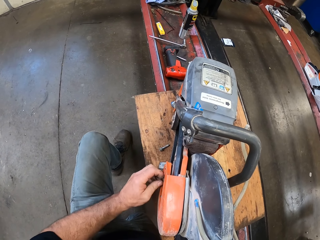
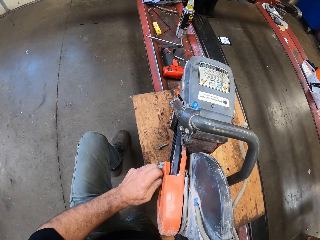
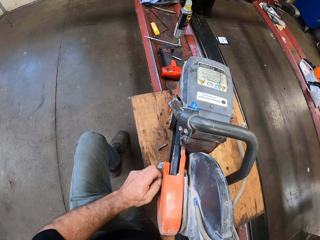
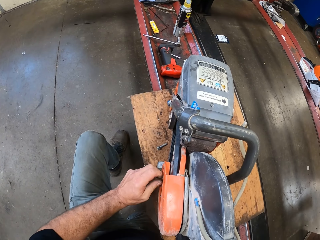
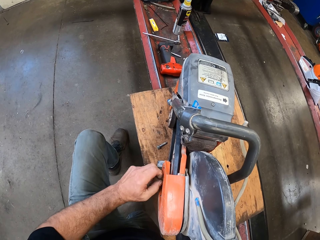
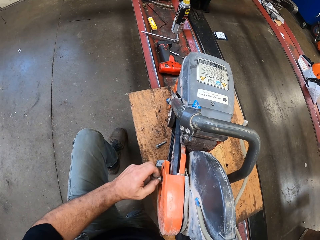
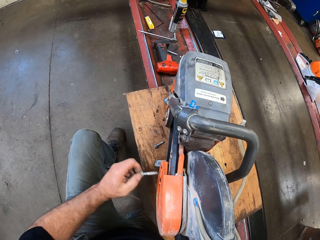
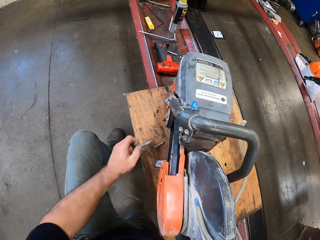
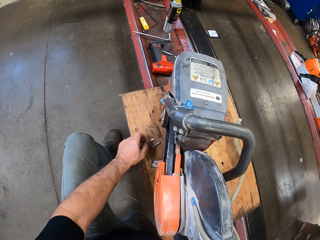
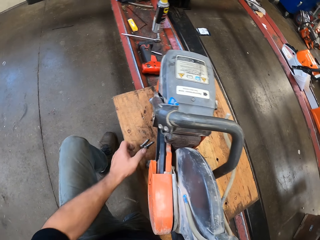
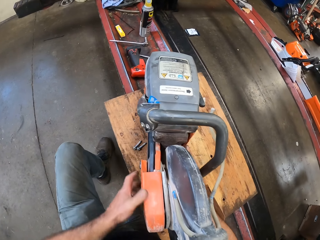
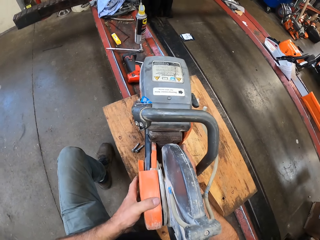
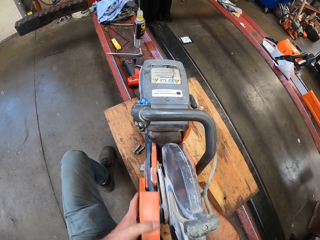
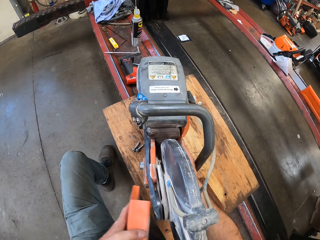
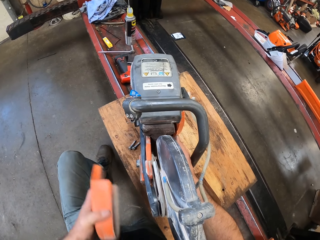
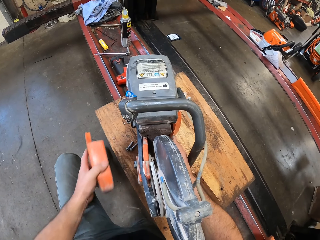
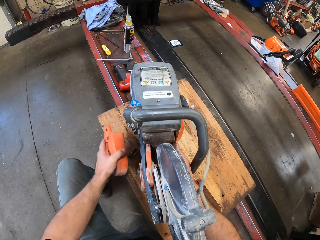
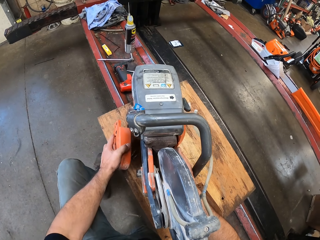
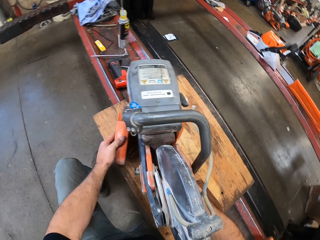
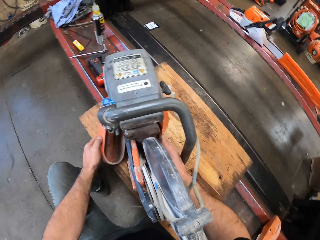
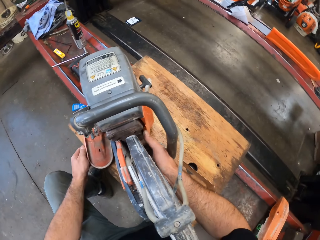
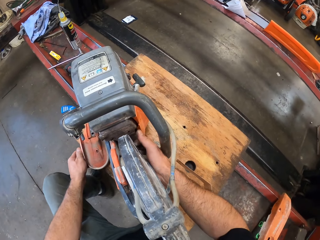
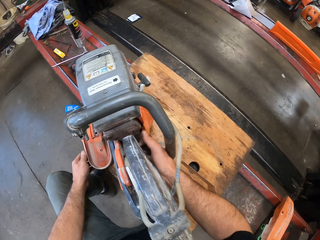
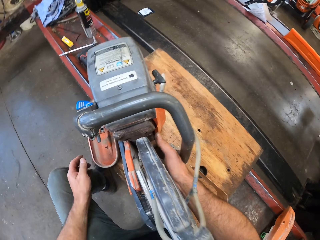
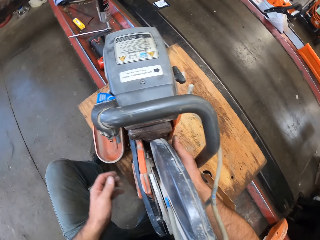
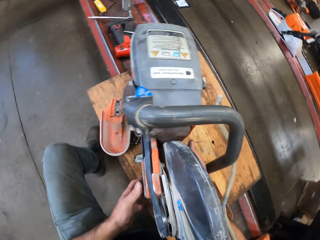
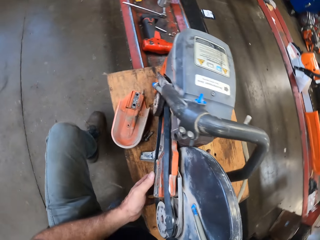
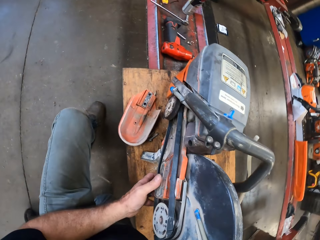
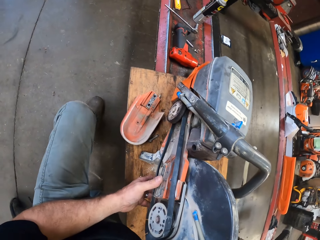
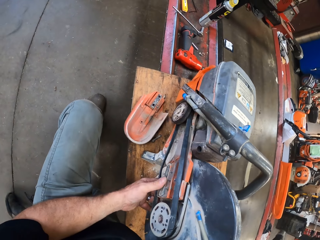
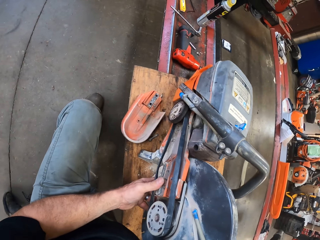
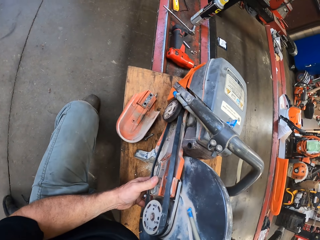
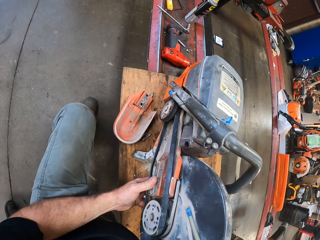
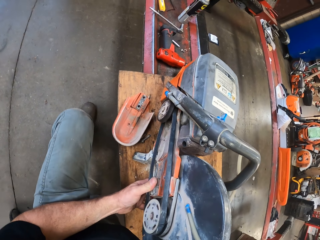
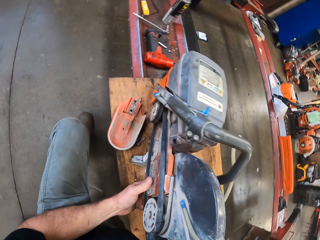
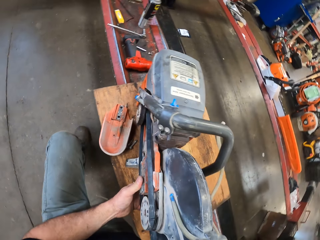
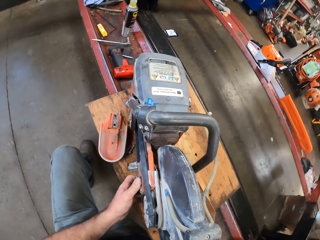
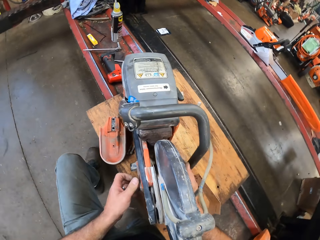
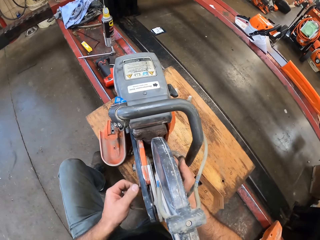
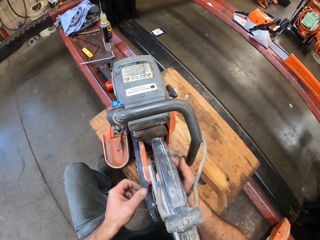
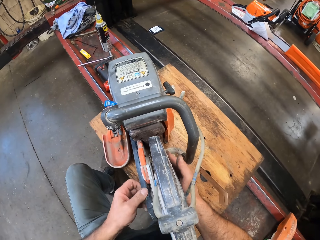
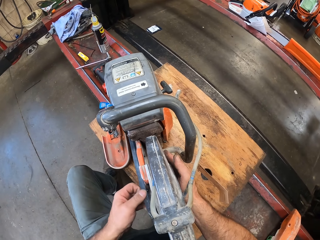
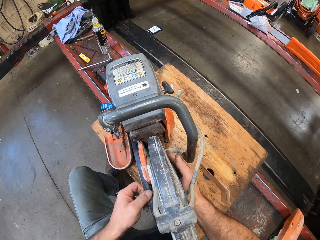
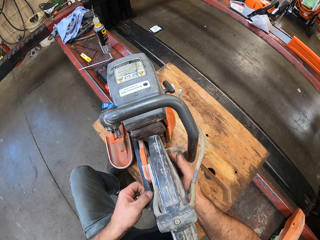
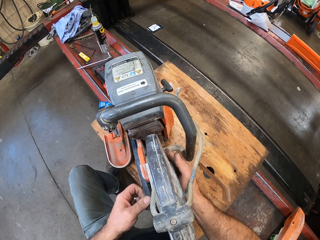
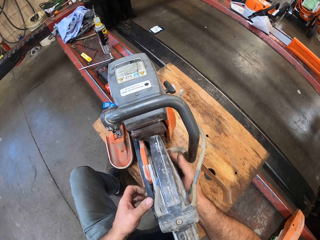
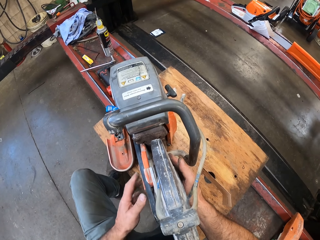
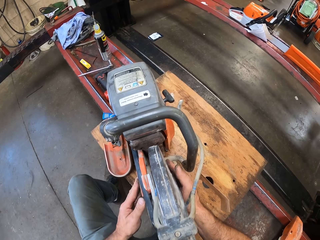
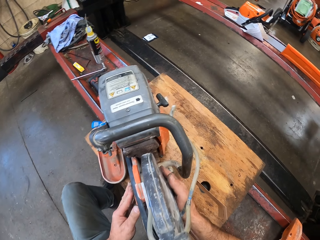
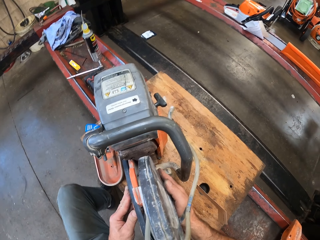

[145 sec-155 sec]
The camera wearer removes another bolt from the chainsaw with his left hand. He drops the bolt onto the wood on the lift. He removes a part of the chainsaw with his left hand. He drops the part of the chainsaw onto the wood on the lift. He adjusts the chainsaw with both hands.

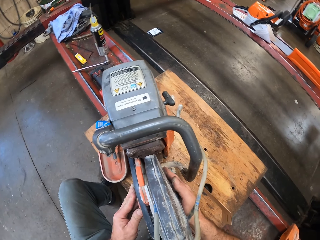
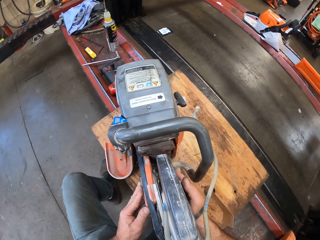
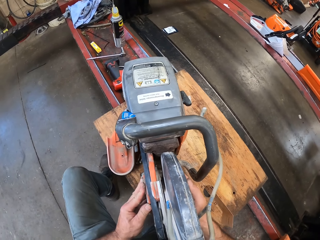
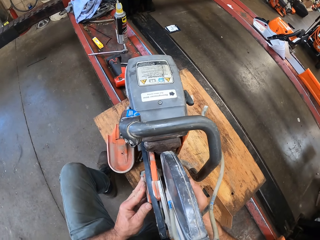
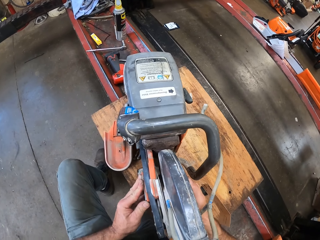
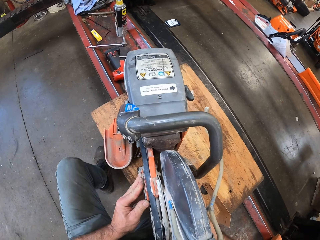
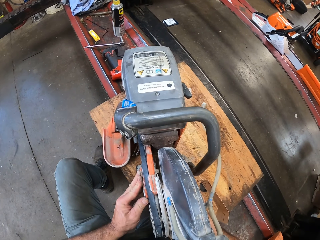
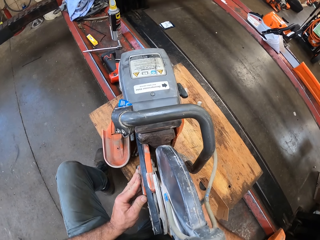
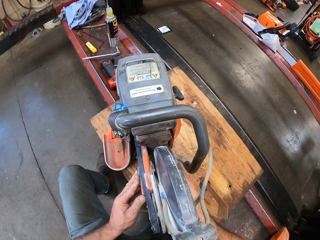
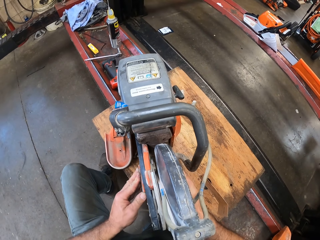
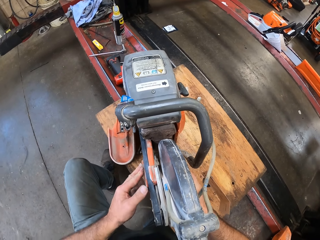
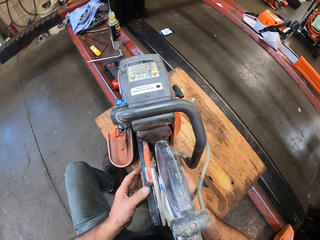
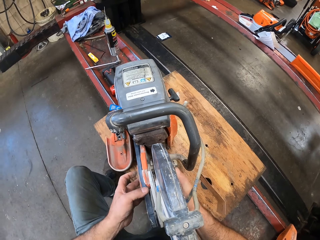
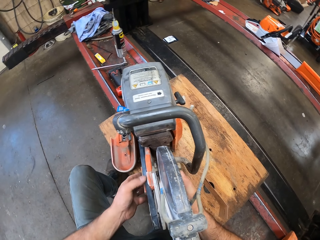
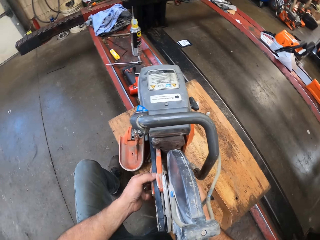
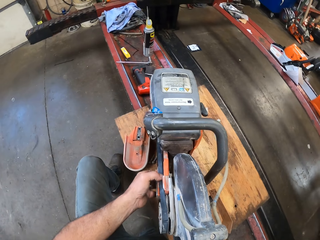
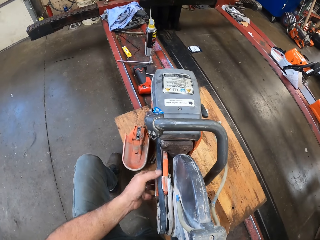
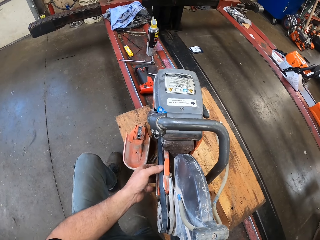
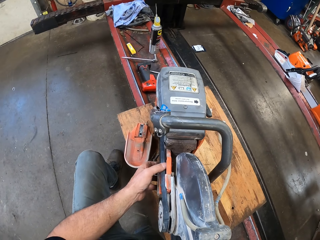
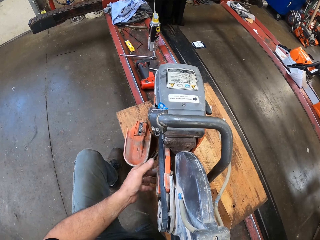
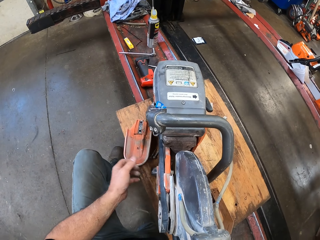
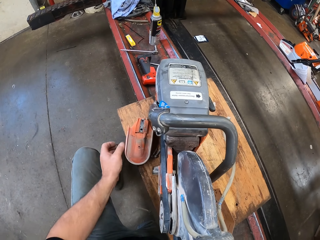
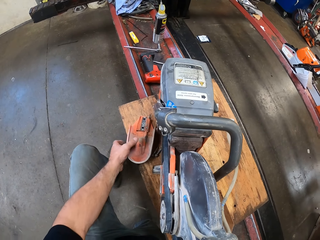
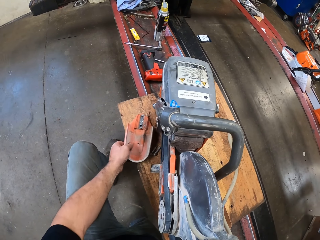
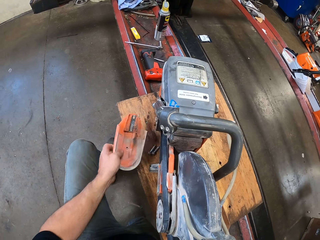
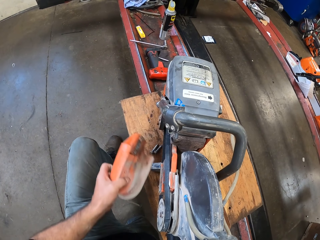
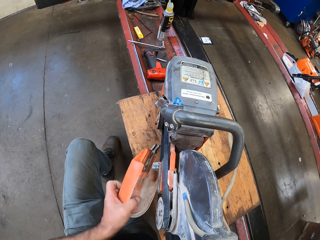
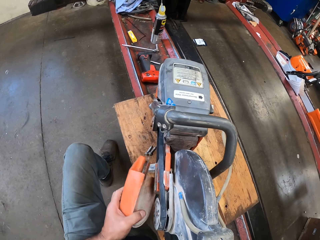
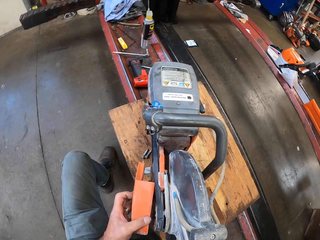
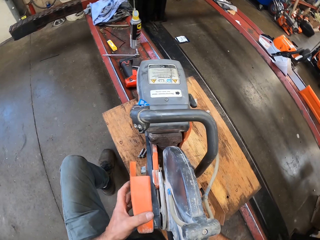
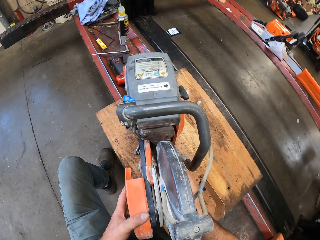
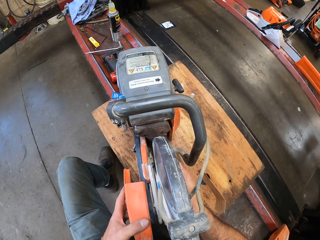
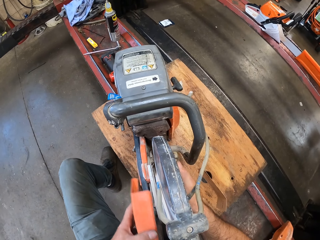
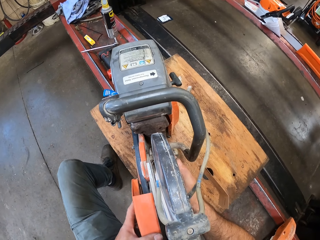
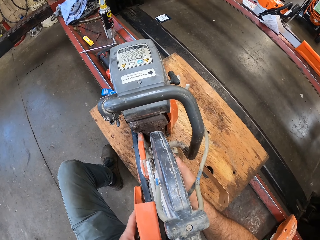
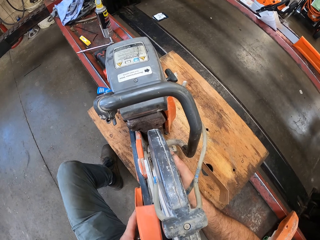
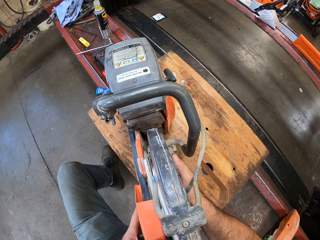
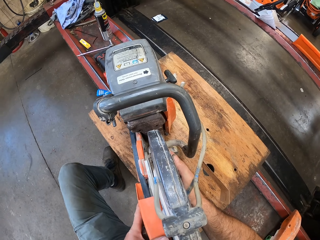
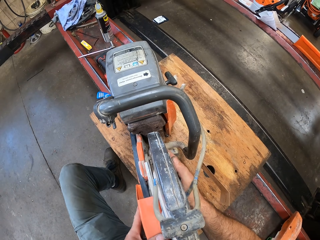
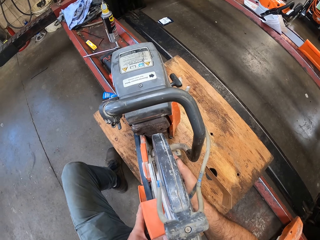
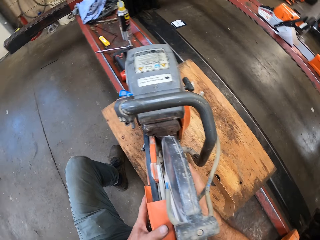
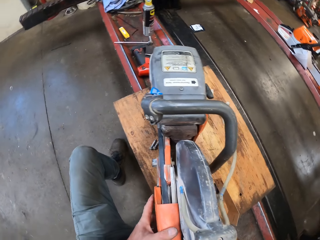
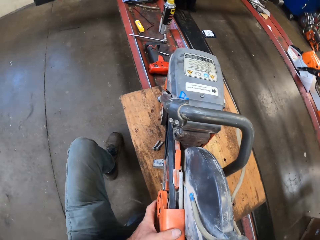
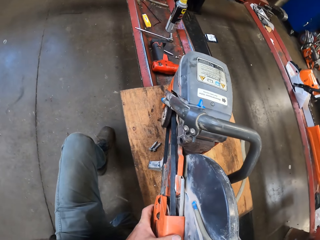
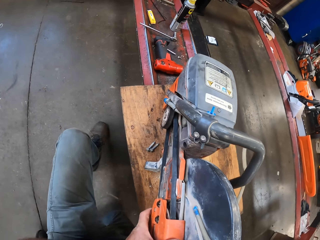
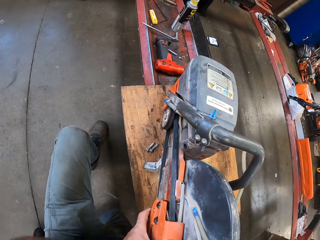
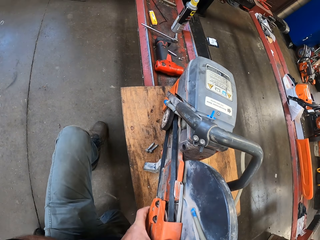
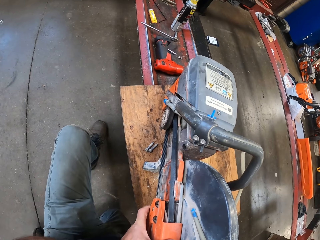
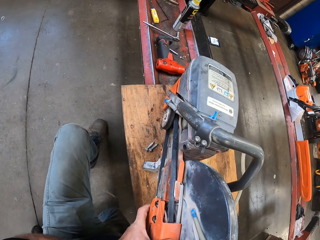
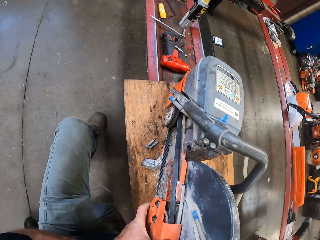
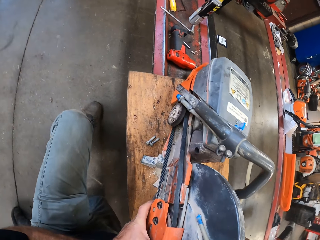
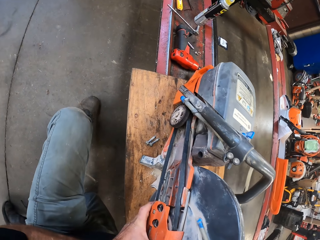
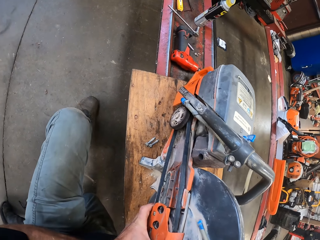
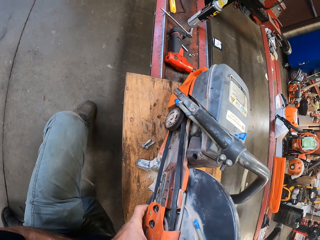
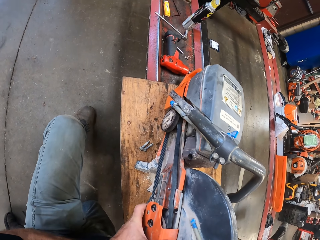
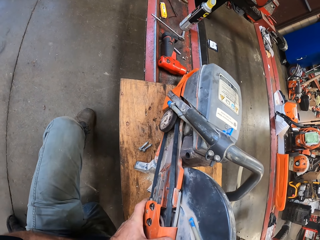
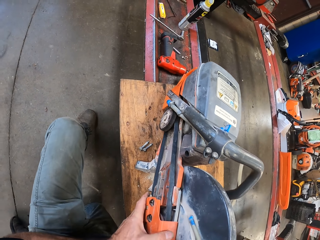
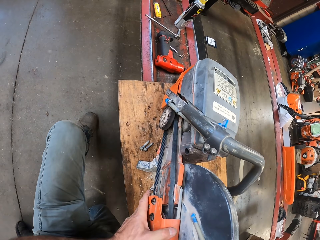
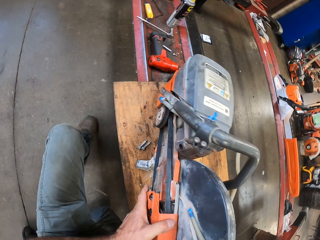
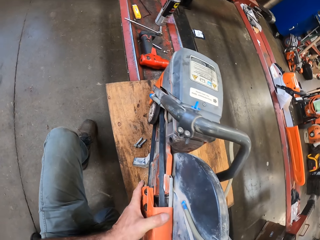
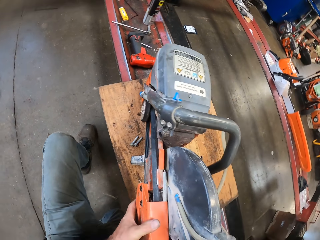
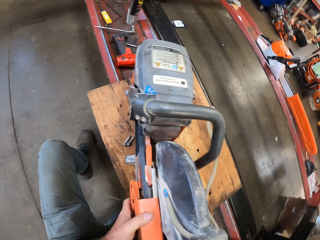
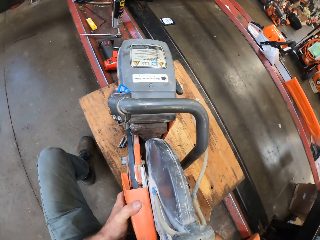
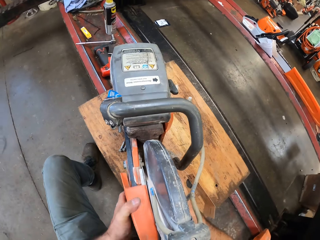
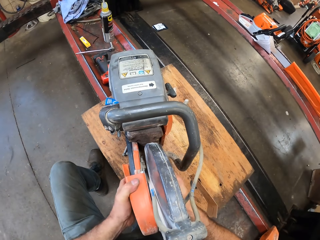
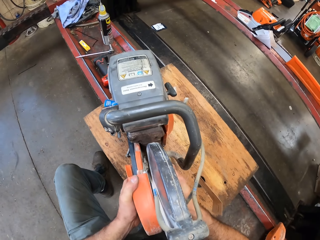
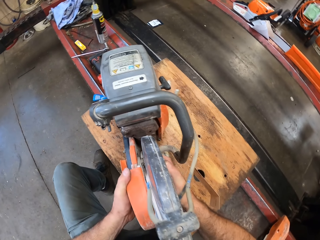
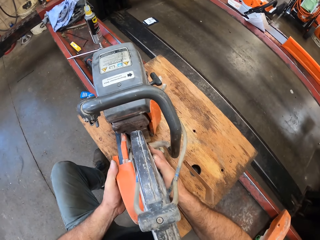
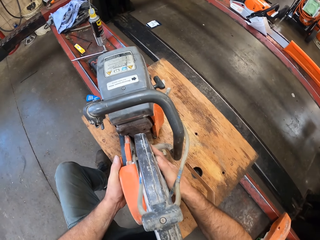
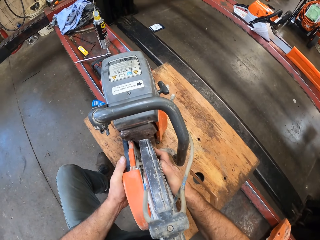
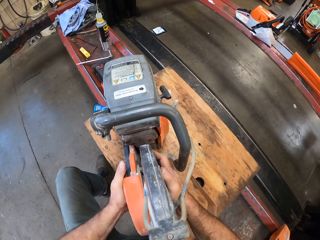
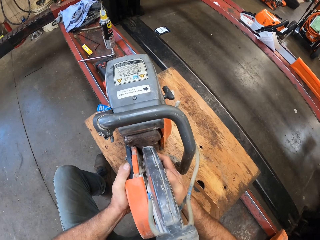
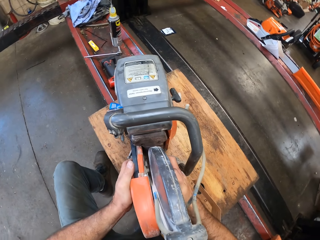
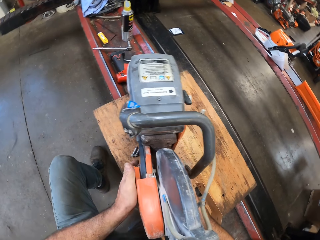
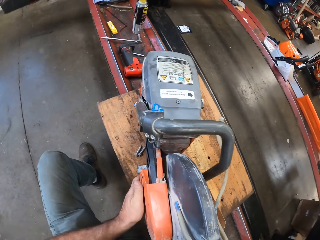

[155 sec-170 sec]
The camera wearer puts the blade in shape. He picks up a chainsaw part from the wood on the lift with his left hand. He attaches the chainsaw part to the chainsaw. He fixes the cover.
